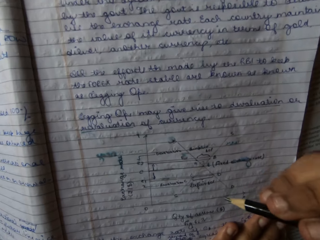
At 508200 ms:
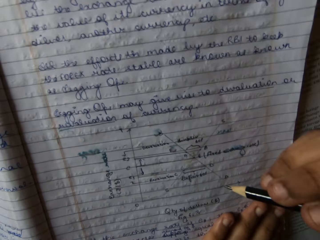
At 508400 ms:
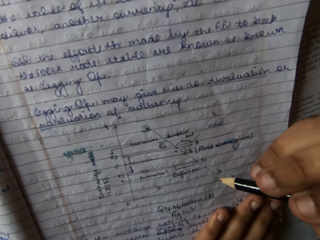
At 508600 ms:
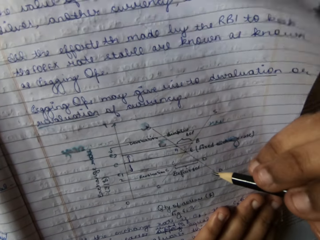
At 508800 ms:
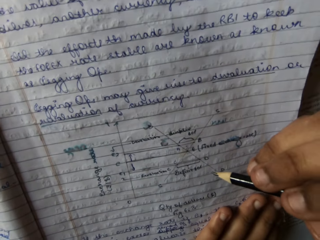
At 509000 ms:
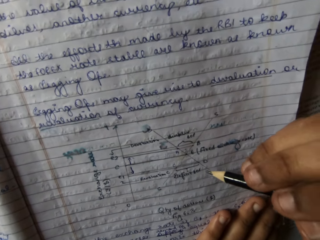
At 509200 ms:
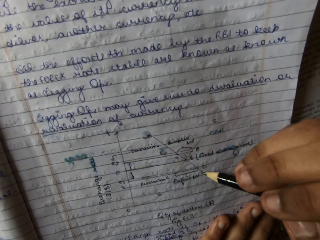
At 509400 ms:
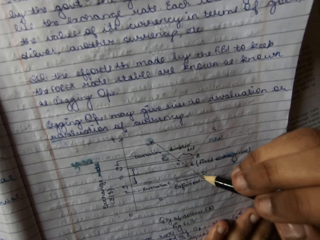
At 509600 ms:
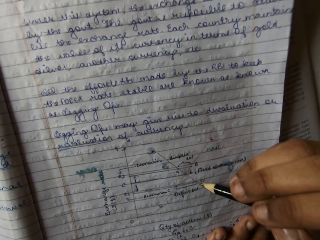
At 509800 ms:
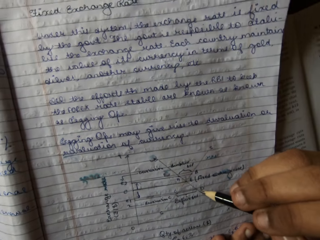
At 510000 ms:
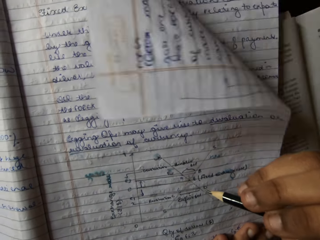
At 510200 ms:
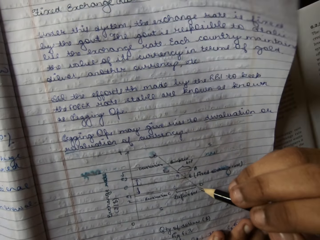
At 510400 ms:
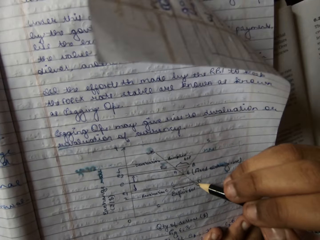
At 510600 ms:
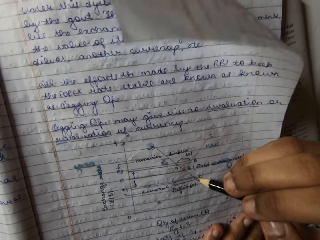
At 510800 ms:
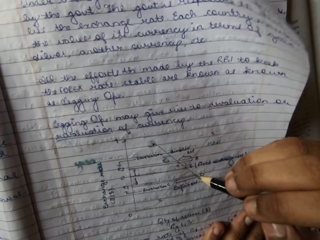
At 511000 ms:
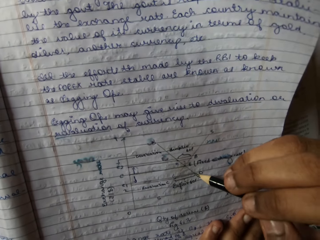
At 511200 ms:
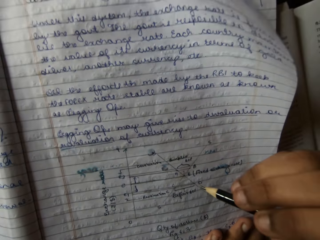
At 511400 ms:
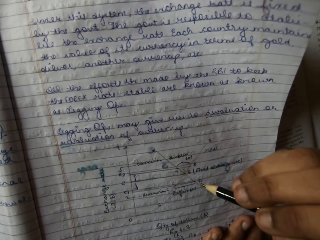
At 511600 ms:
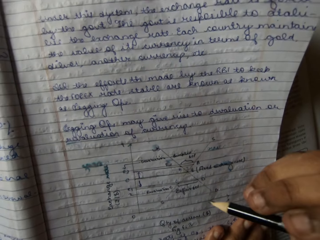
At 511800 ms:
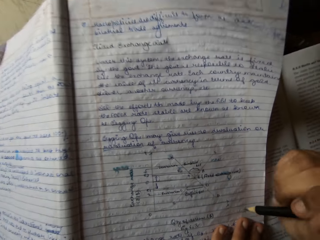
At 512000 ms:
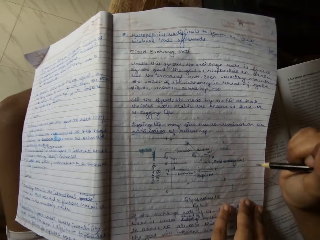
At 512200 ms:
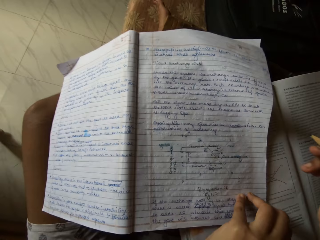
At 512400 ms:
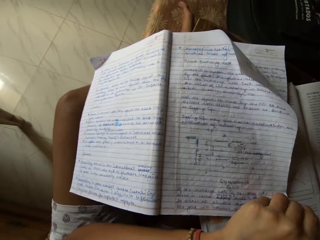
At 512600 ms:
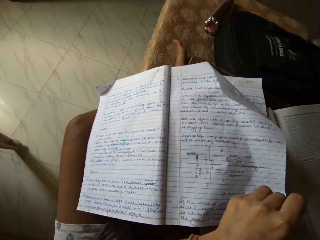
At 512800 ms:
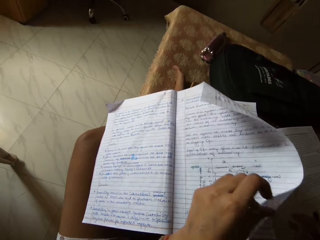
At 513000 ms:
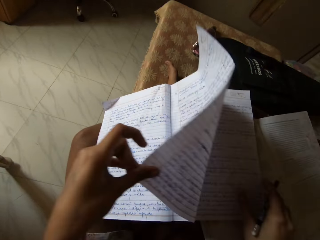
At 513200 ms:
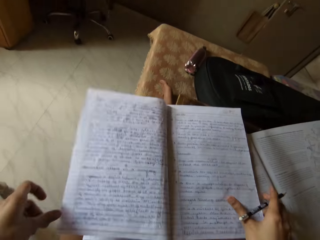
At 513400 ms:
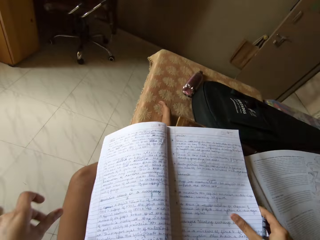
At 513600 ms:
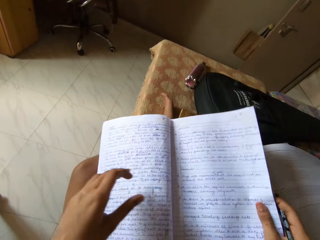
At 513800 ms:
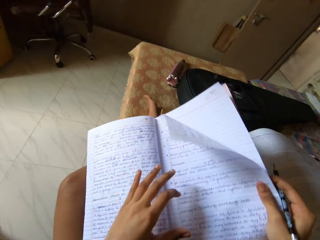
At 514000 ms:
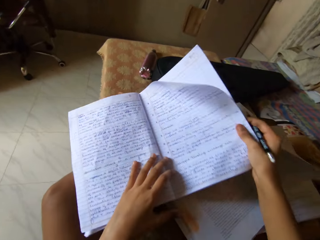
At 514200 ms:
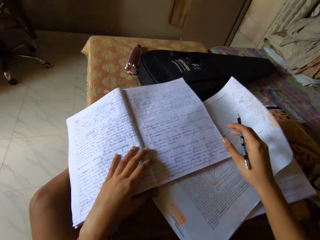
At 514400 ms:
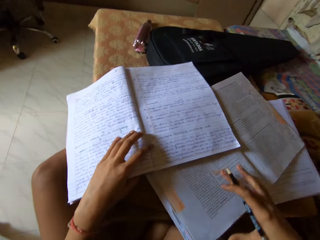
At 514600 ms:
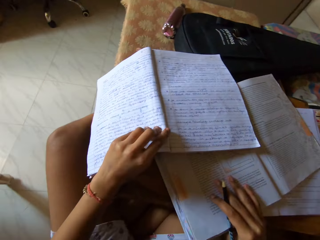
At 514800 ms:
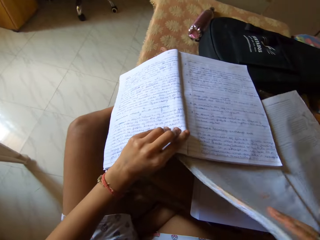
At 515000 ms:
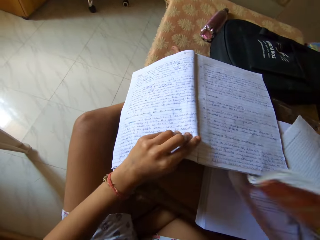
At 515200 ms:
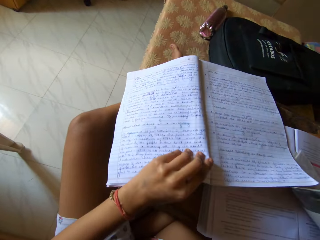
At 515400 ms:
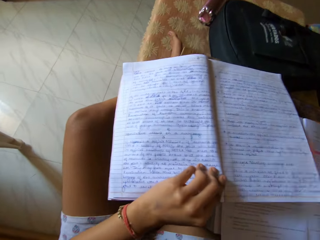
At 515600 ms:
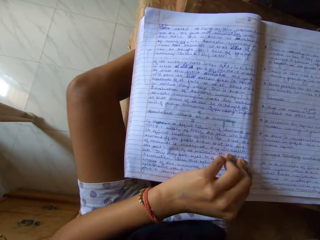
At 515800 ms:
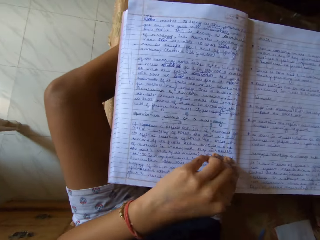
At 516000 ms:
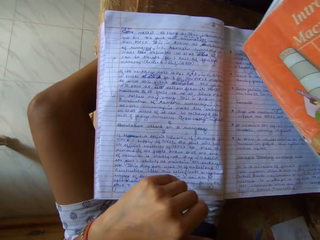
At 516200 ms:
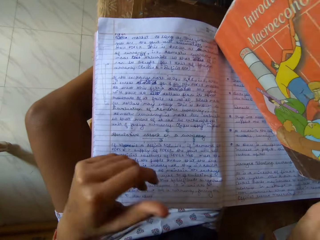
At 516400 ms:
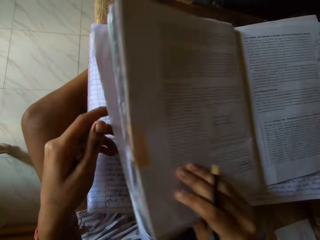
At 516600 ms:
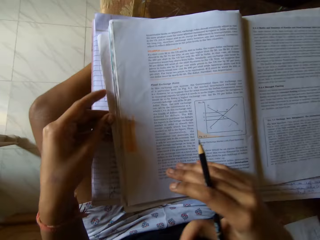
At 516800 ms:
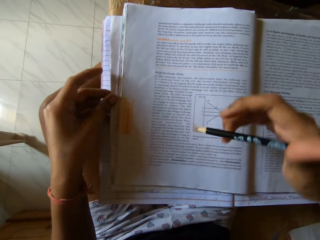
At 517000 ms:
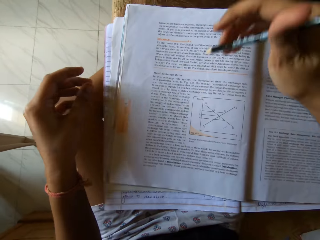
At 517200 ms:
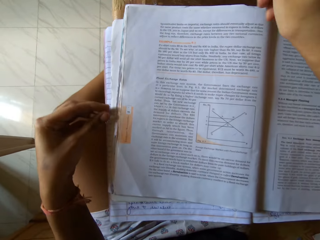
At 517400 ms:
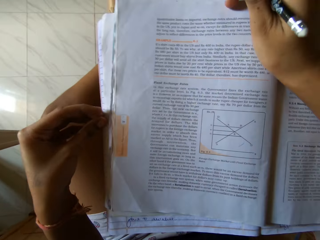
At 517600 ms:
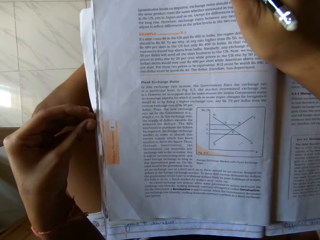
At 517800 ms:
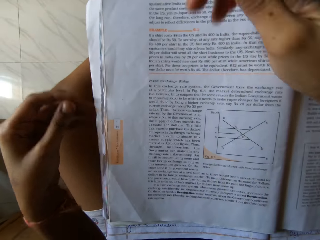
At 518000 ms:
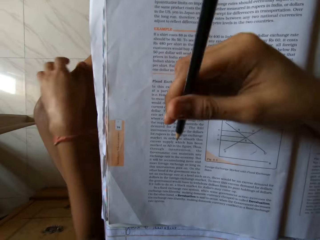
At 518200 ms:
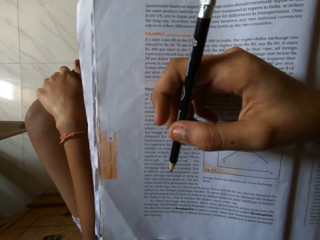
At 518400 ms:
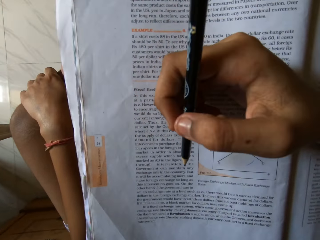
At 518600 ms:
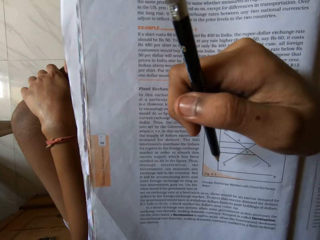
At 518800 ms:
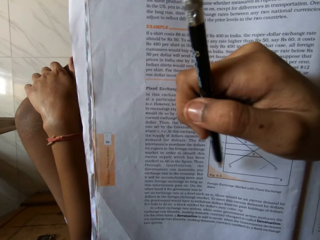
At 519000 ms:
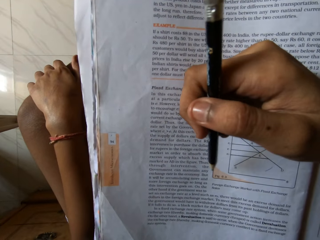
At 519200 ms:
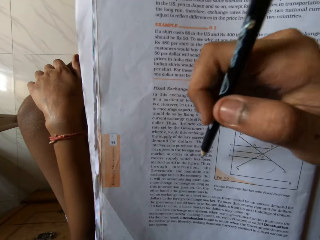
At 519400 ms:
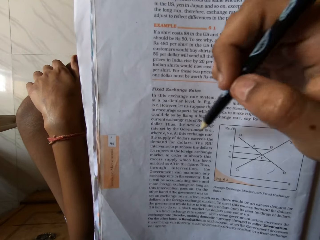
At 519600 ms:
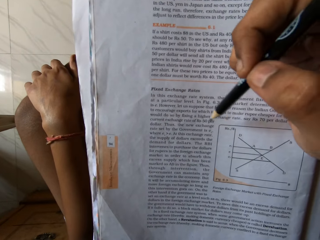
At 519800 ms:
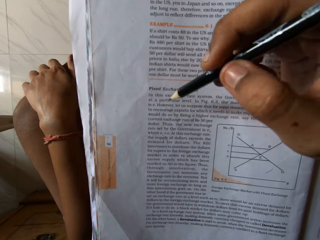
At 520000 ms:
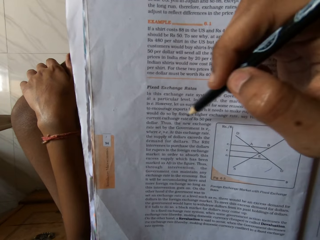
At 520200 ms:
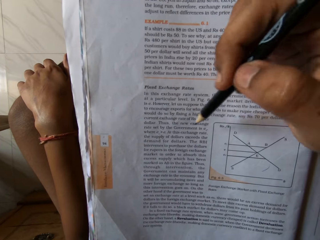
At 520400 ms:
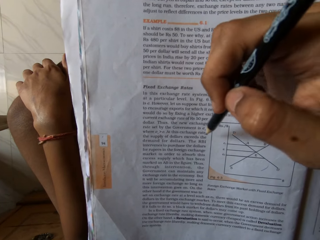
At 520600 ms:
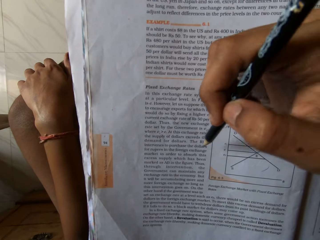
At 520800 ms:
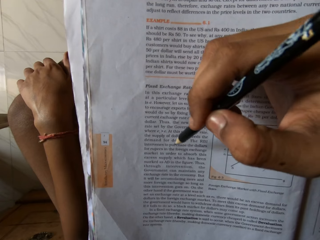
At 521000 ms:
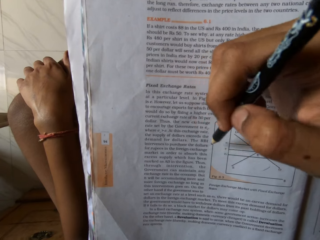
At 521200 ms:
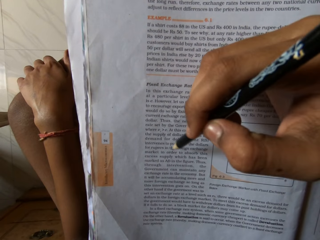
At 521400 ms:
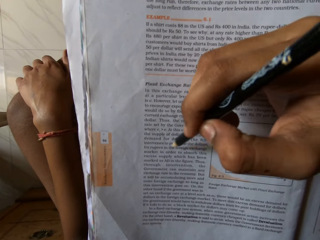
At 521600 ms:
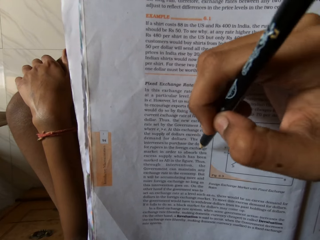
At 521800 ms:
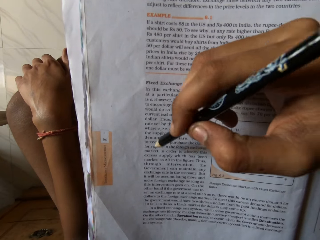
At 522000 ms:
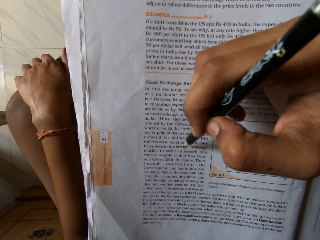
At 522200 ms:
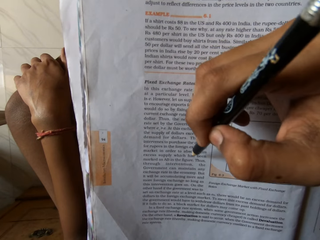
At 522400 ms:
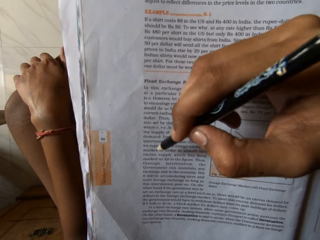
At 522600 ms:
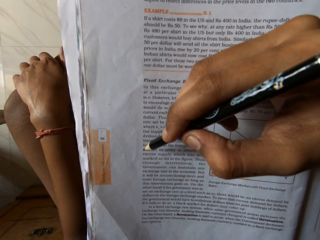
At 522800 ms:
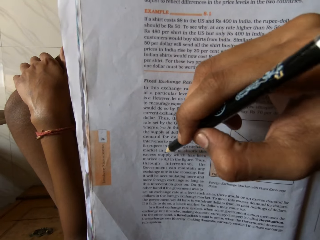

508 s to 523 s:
The camera wearer touches a book with a pencil. She moves her right hand. She opens a page. She drops the book. She grabs a textbook under the notebook. She lifts the book. She opens the book. She drops the book. She moves her left hand. She moves her right hand. She holds her leg with her left hand. She moves her right hand. She moves the pencil. She moves her hand.

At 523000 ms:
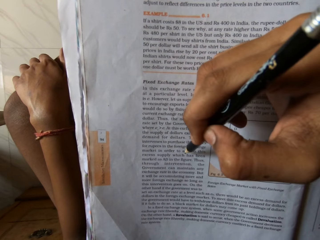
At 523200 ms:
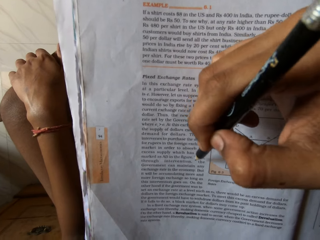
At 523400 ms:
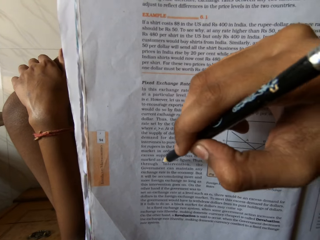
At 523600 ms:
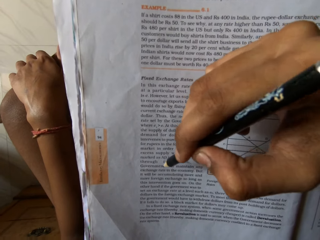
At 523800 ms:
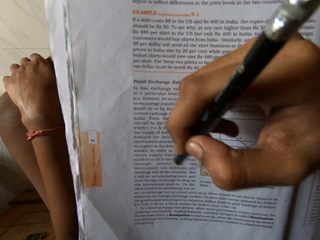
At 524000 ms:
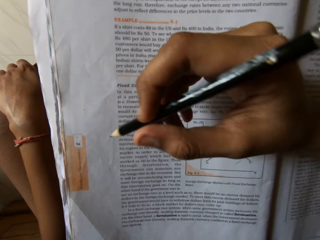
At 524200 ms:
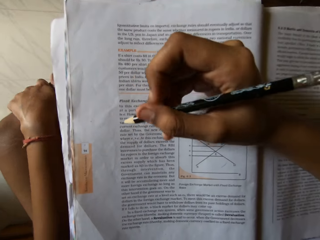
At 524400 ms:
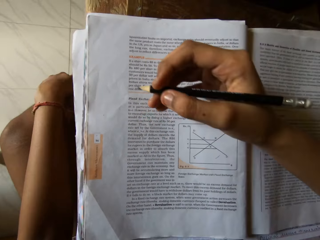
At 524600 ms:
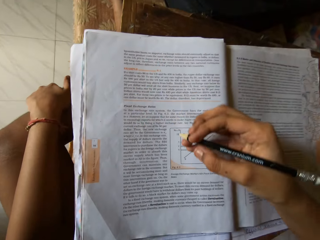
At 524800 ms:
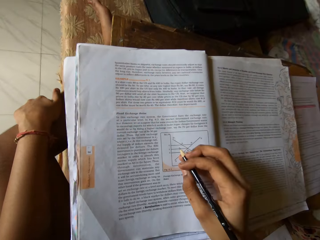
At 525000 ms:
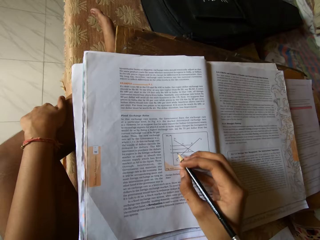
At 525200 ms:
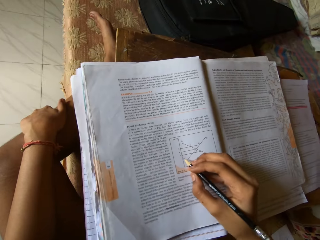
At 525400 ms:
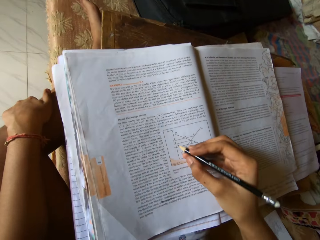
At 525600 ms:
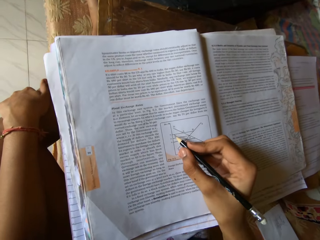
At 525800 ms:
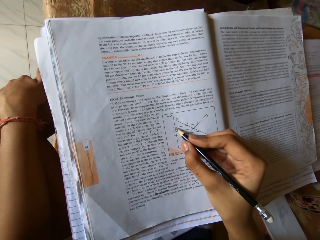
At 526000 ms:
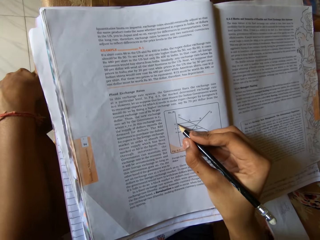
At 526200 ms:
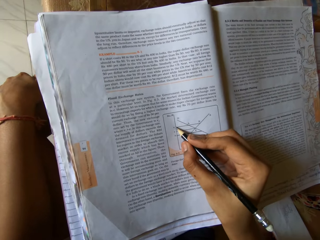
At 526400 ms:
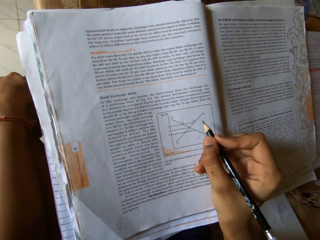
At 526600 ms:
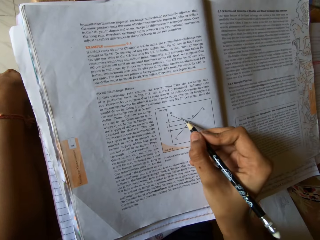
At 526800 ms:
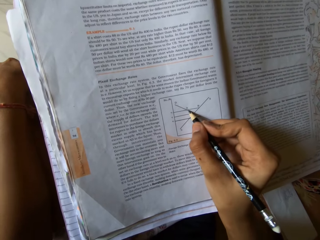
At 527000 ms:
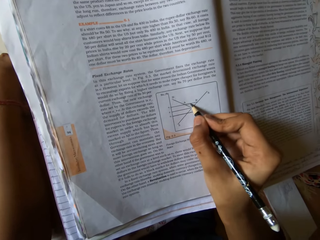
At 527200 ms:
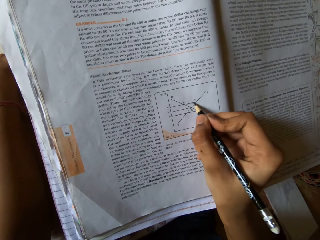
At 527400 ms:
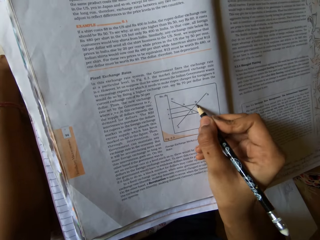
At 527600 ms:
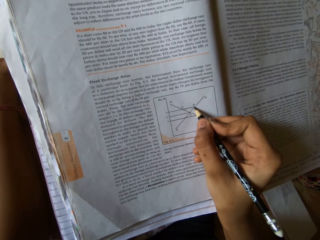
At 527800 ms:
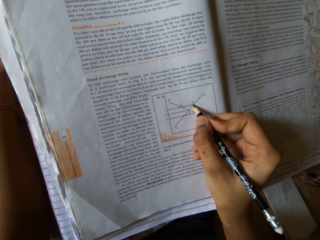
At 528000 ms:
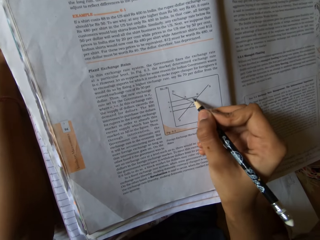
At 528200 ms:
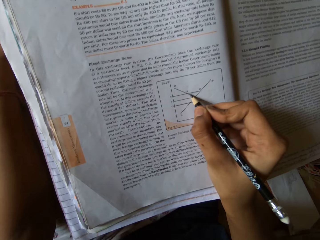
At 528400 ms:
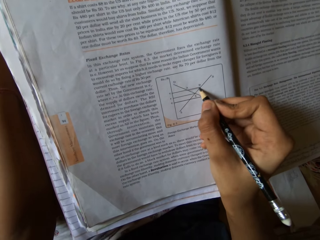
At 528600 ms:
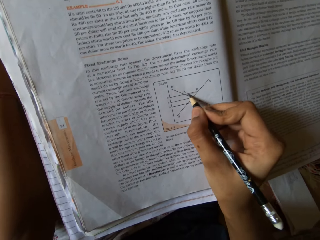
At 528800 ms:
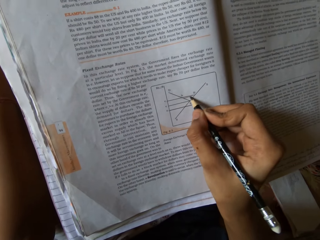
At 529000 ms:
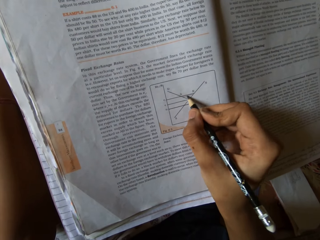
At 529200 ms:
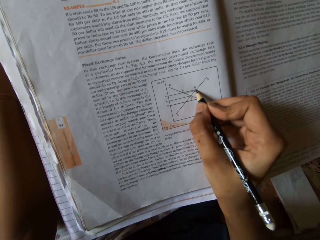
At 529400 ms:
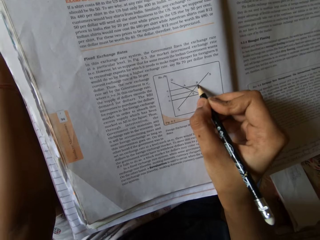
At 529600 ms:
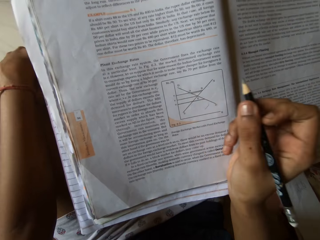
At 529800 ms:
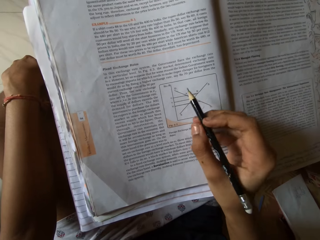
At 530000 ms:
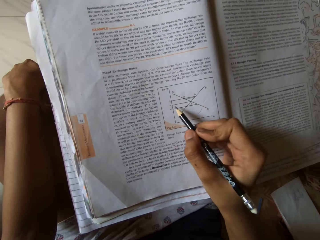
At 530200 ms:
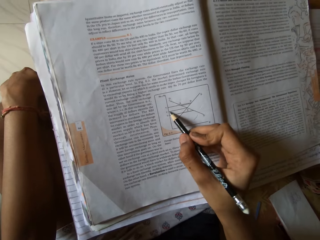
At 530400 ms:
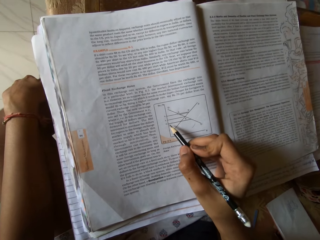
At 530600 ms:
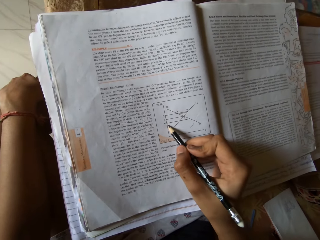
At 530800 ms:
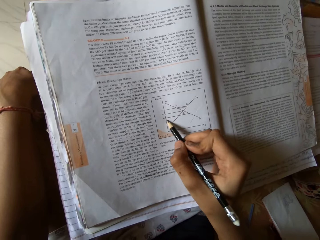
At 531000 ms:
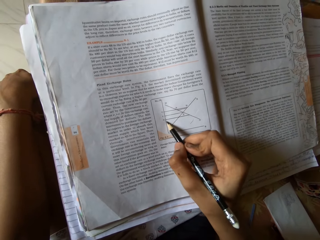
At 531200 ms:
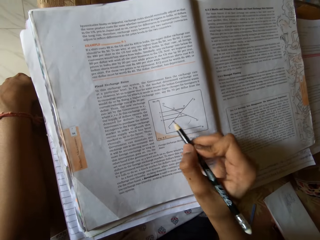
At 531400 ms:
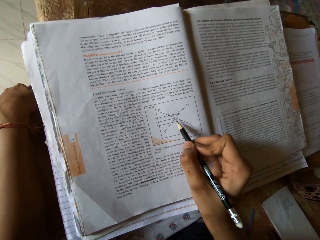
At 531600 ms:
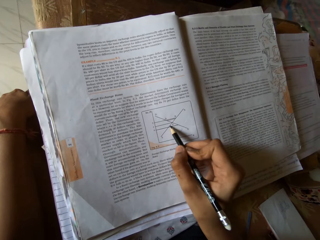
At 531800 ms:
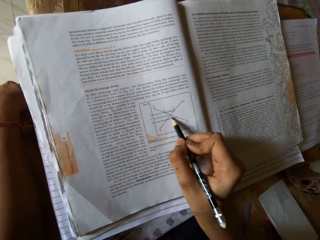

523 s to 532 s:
The camera wearer moves her head. She moves her right hand. She touches a book with a pencil. She writes on the textbook. She moves her right hand.
